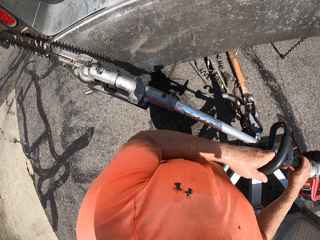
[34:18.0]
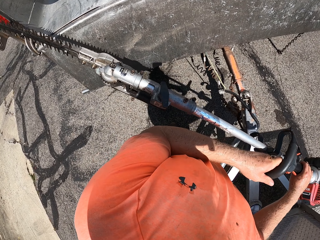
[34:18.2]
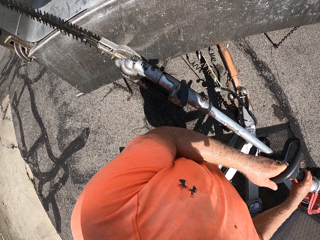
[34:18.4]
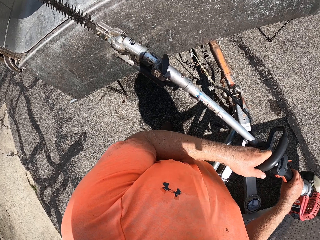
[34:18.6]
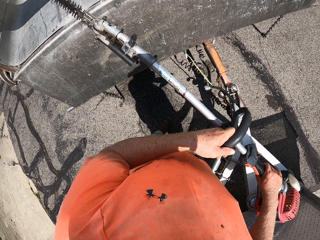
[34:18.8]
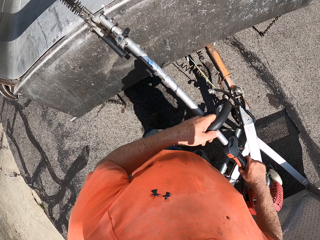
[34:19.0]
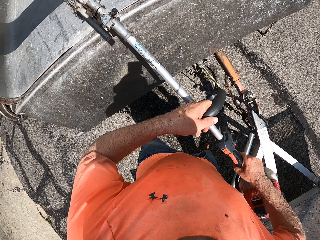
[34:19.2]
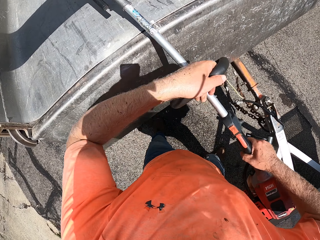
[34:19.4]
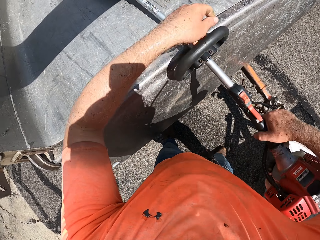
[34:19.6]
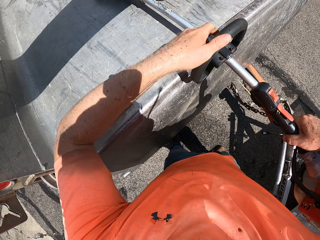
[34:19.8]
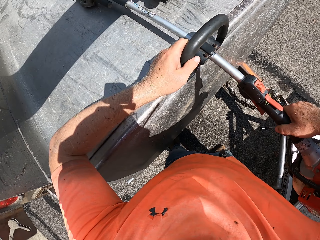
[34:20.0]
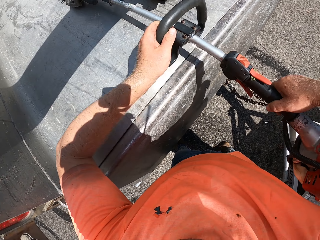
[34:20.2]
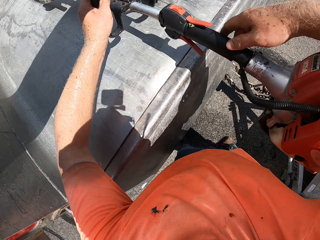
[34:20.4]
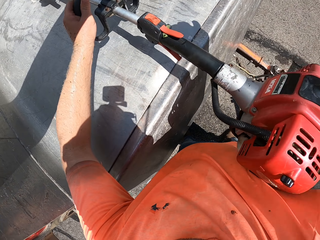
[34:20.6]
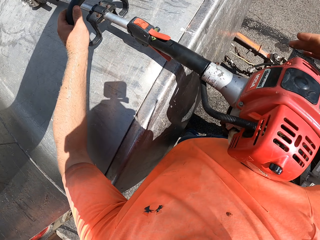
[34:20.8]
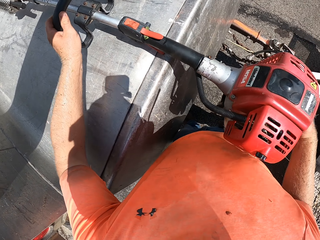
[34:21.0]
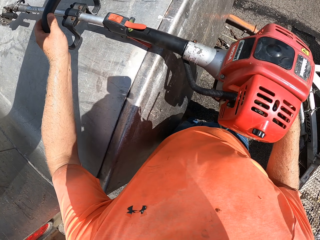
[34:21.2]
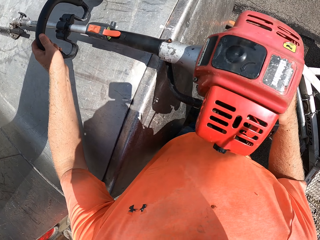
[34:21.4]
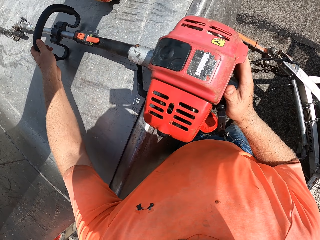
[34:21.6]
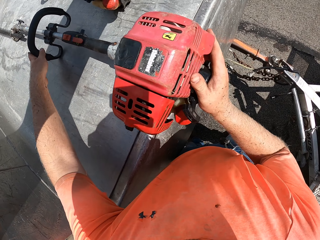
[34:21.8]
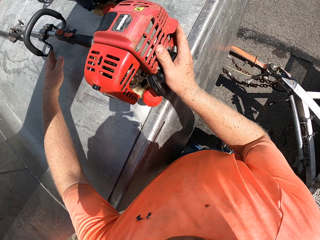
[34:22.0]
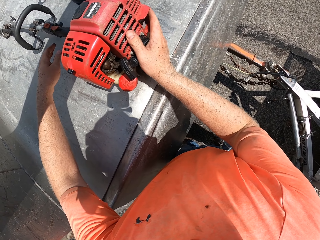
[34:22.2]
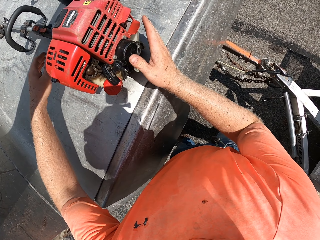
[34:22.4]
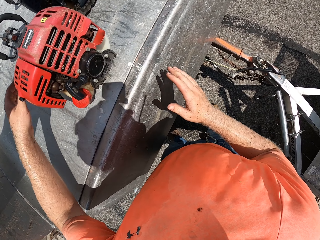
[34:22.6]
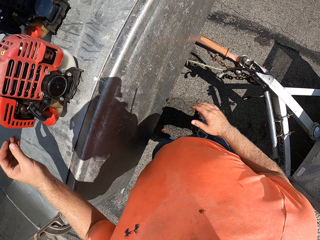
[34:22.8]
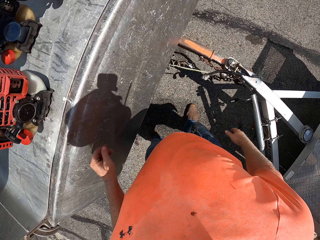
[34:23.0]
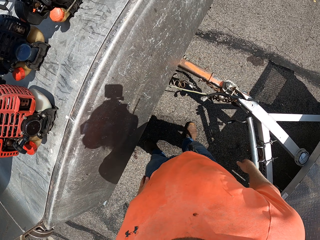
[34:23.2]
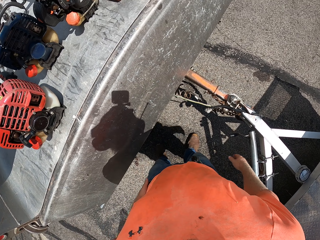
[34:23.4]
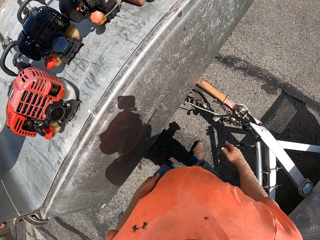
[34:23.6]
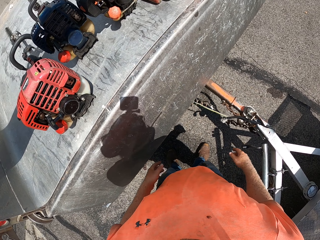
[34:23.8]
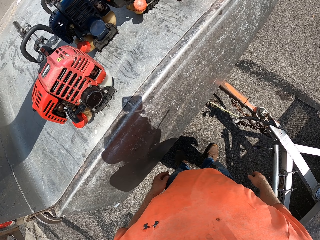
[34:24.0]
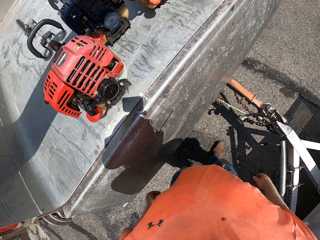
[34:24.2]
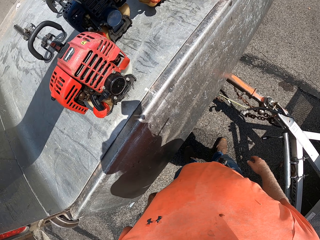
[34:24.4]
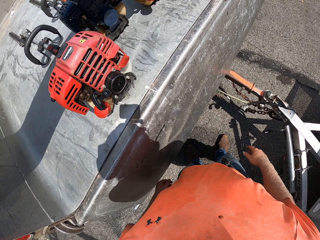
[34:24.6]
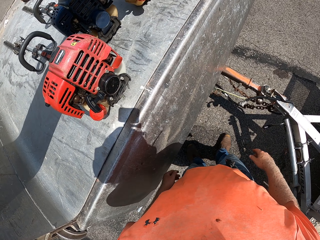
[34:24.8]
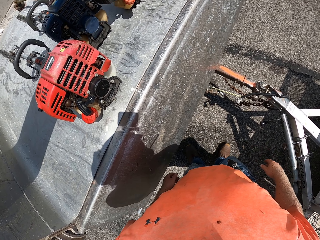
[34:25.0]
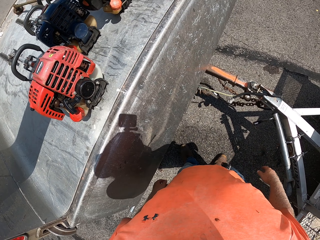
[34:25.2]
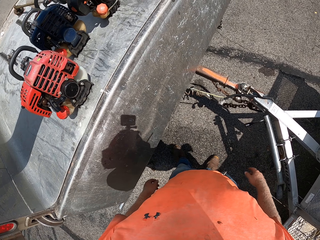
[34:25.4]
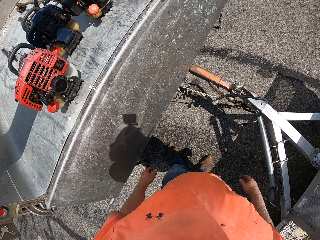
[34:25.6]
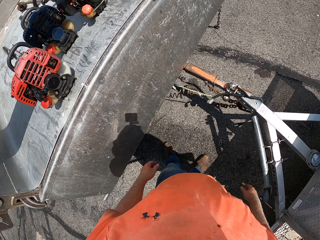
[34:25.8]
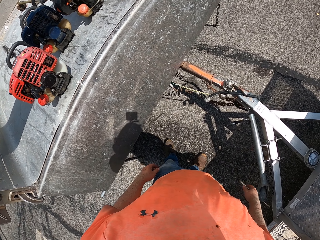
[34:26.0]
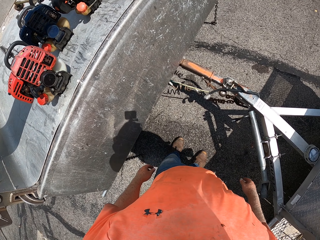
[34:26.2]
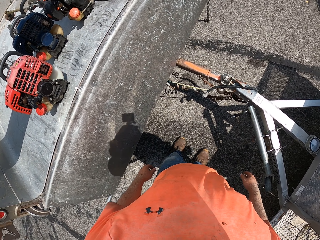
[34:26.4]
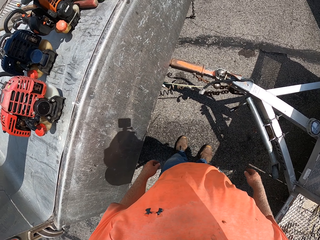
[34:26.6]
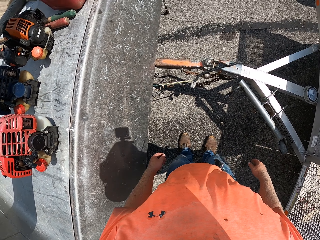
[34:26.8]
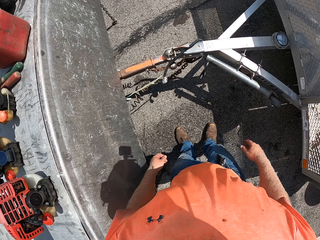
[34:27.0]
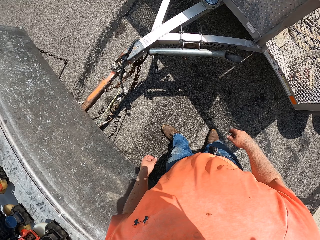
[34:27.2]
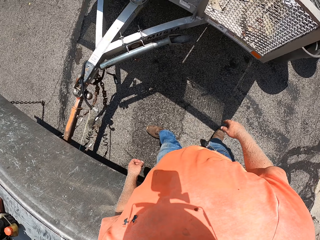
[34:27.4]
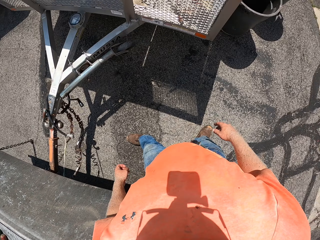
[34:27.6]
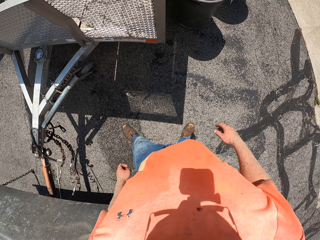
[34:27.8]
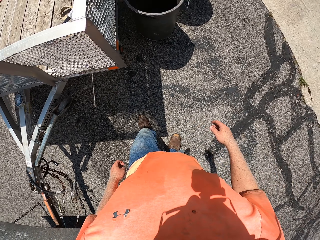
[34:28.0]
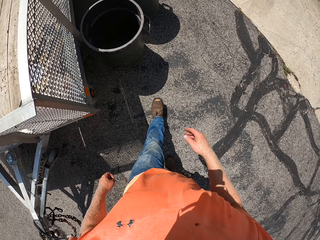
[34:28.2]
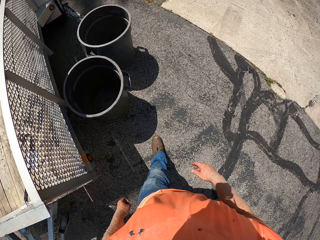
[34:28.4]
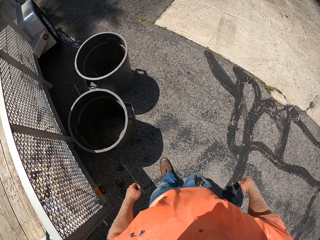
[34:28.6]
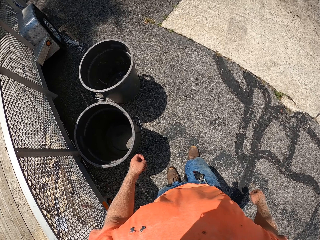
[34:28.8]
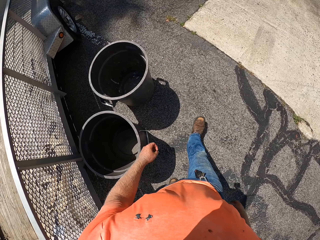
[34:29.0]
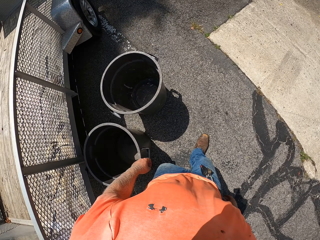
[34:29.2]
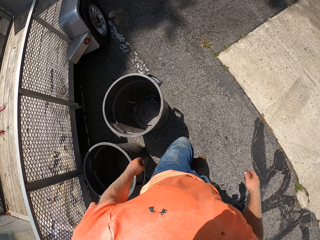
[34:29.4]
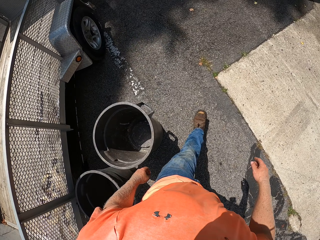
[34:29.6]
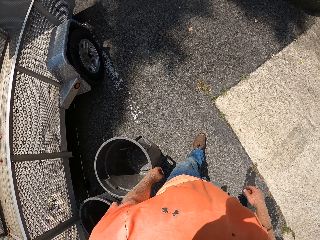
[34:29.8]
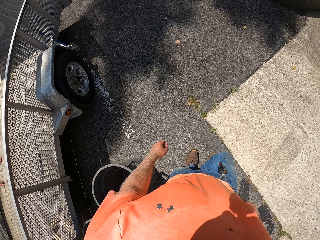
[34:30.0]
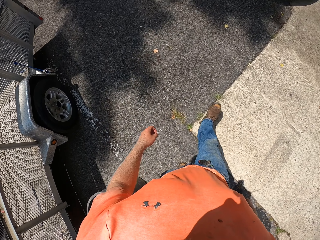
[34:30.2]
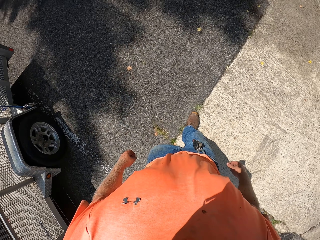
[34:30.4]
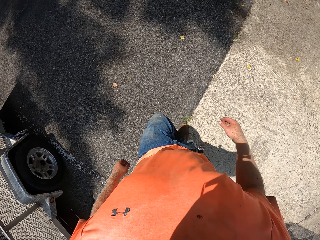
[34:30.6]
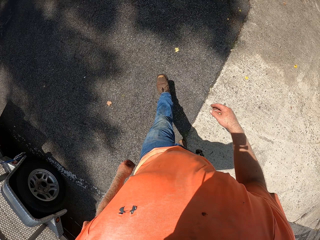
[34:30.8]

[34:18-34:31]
The camera wearer puts the electric hedge trimmer into the trunk of the truck with both hands. They look around. They move on the driveway.

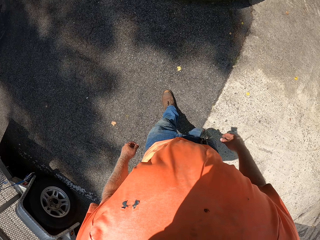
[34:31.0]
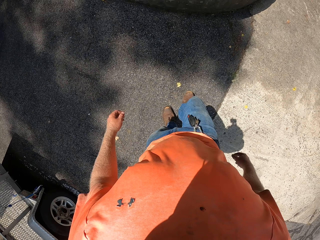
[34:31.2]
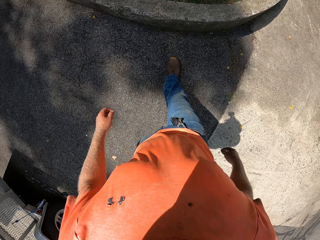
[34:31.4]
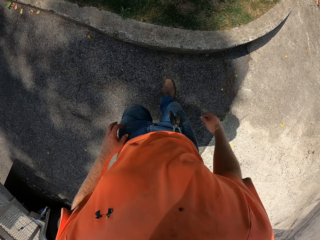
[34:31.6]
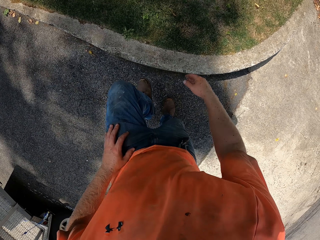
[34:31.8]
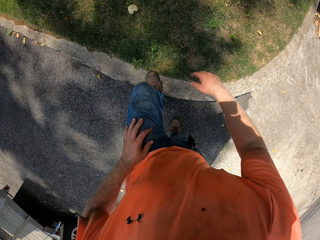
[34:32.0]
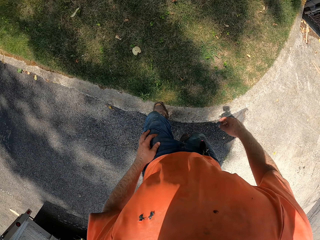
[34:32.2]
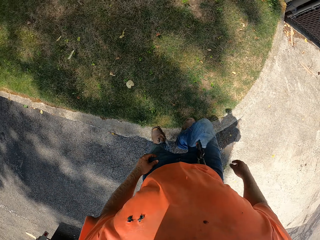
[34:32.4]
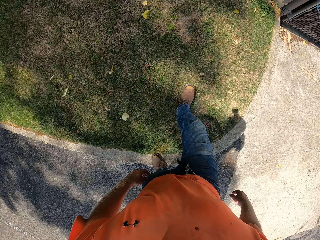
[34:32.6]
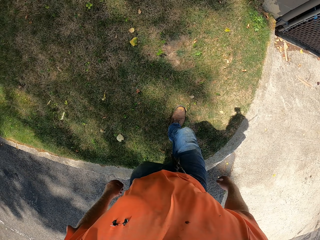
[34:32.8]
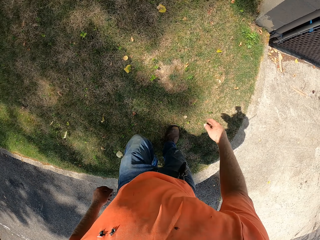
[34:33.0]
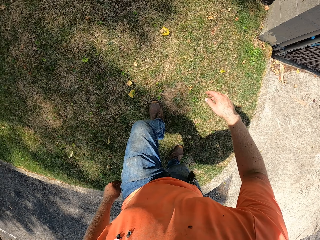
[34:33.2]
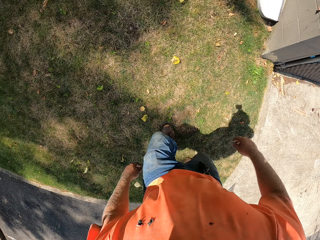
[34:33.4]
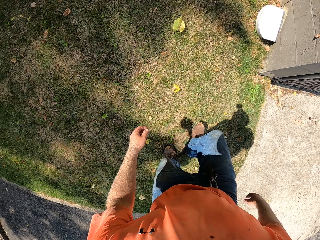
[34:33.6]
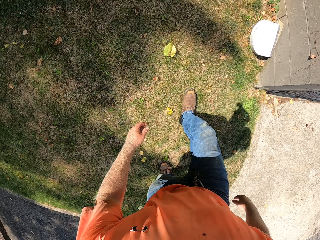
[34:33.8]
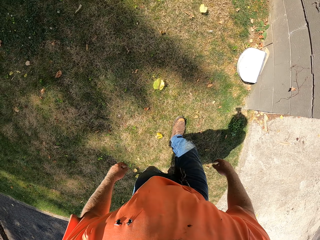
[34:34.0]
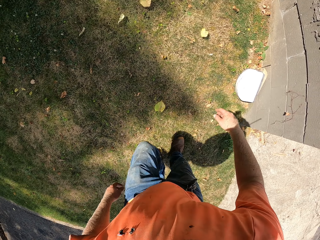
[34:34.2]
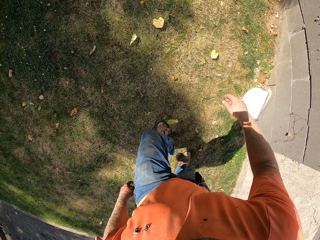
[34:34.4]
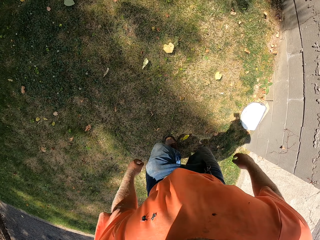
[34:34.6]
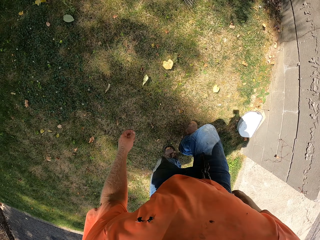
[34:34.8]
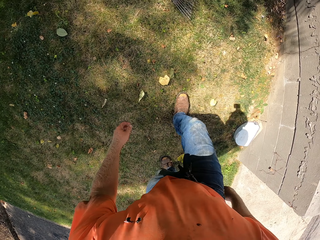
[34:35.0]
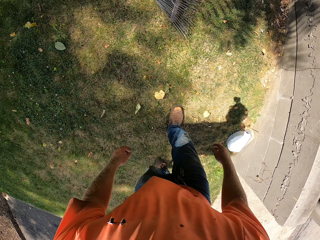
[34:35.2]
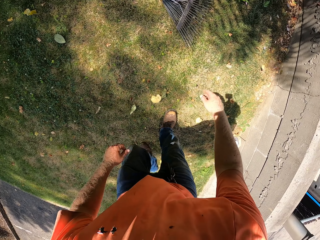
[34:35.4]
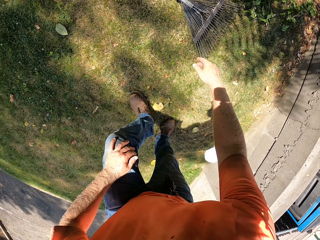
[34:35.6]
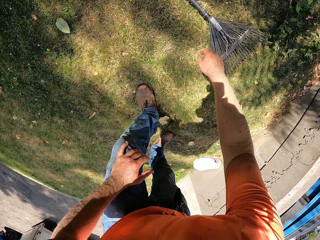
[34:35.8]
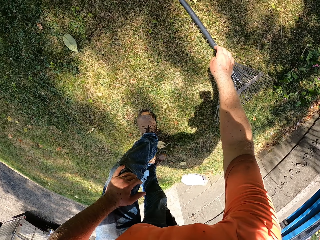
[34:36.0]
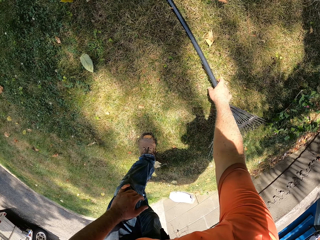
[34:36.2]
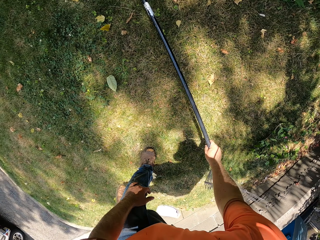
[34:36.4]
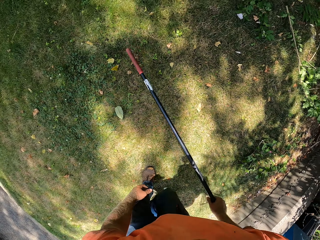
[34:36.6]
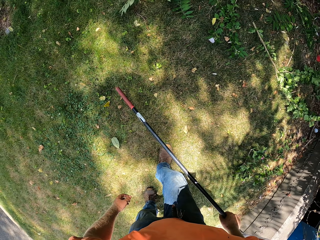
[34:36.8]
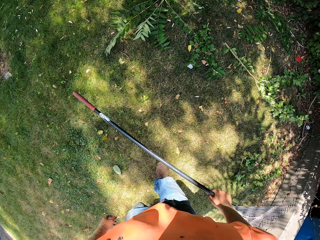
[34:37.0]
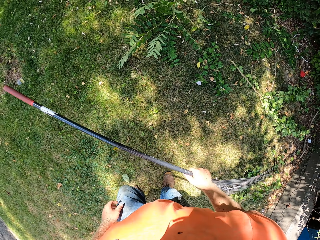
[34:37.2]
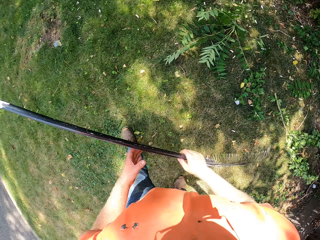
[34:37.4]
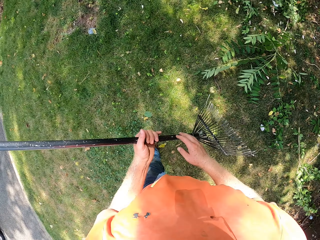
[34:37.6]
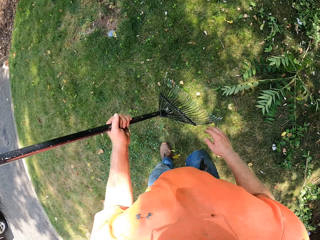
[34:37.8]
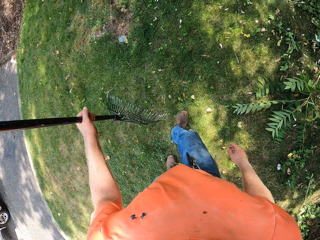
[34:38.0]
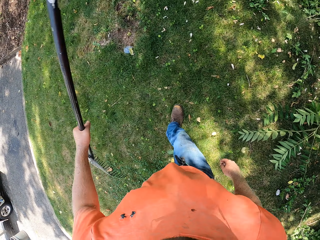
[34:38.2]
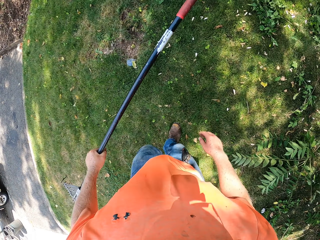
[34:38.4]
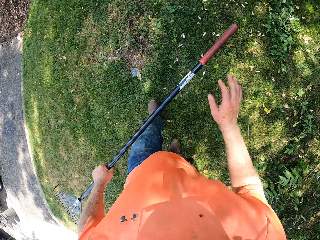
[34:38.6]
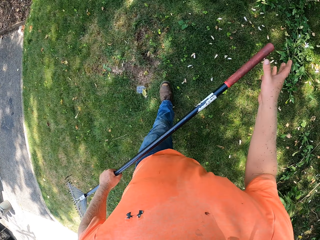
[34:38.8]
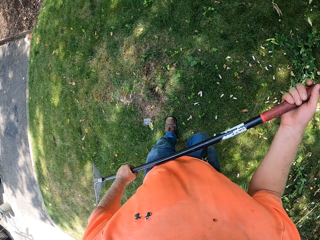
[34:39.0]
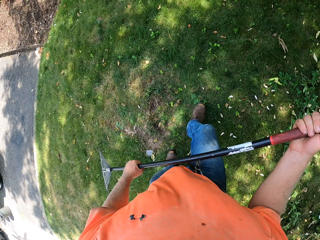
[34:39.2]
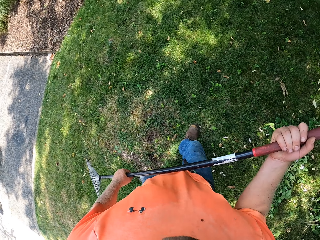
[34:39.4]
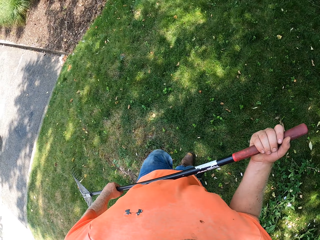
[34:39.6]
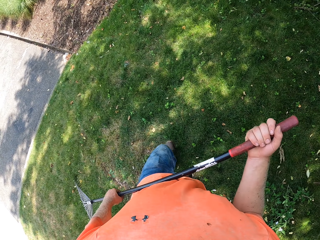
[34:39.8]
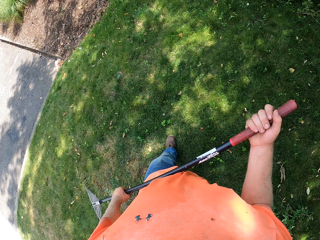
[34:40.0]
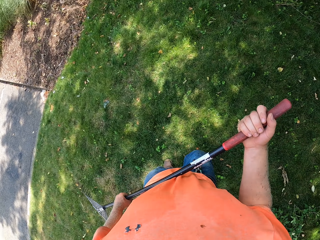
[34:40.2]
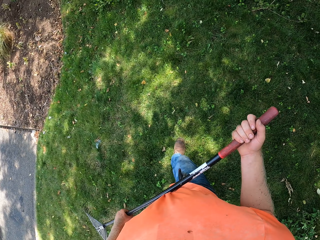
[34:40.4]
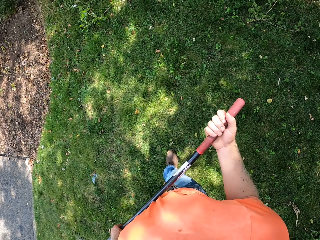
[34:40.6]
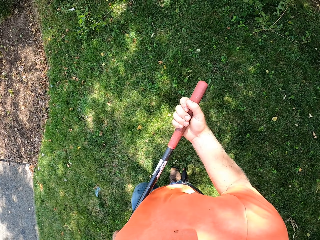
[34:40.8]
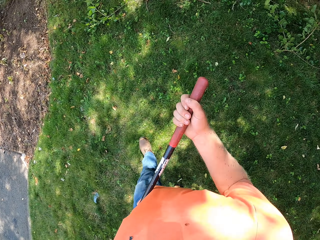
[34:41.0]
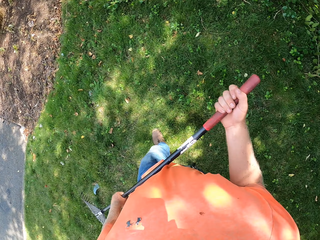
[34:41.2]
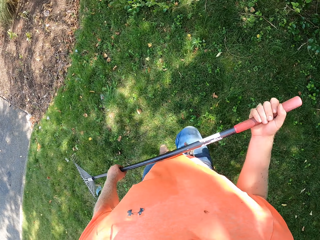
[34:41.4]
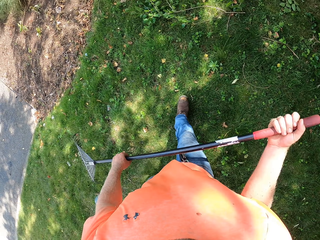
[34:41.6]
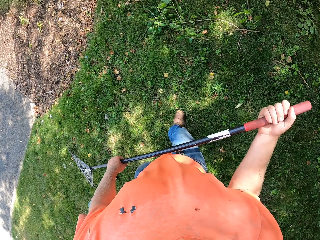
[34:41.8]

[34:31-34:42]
The camera wearer walks on the lawn. He picks up a rake from the ground with his right hand. He walks on the lawn. He passes the rake from his right hand to his left hand. He holds the rake with both hands.
